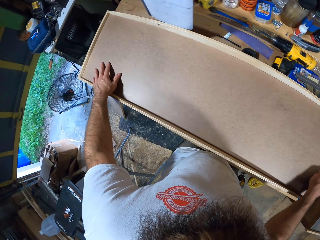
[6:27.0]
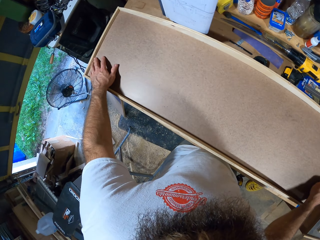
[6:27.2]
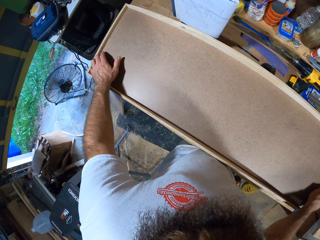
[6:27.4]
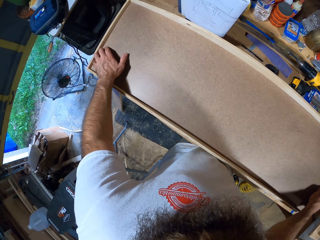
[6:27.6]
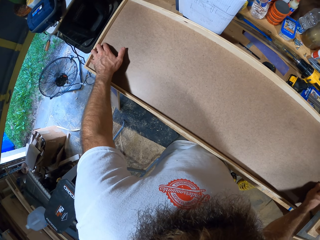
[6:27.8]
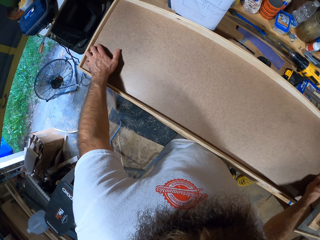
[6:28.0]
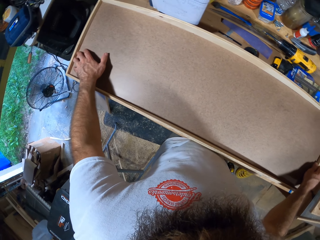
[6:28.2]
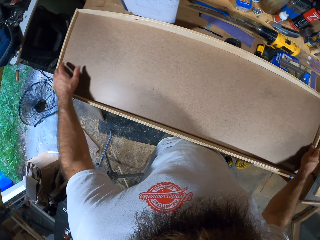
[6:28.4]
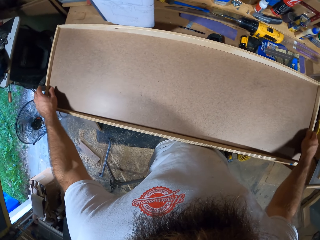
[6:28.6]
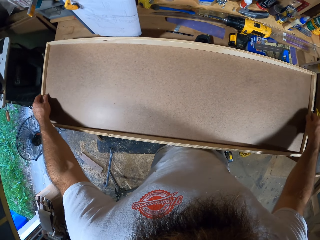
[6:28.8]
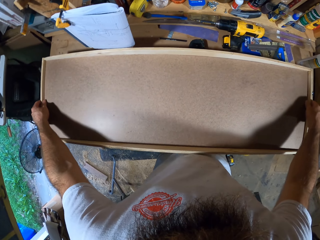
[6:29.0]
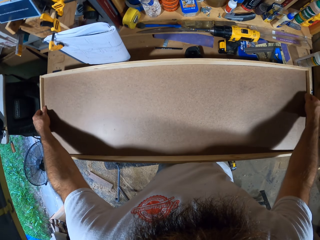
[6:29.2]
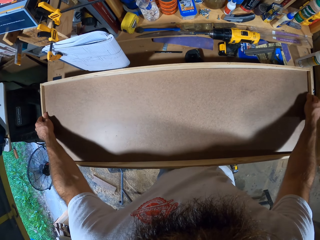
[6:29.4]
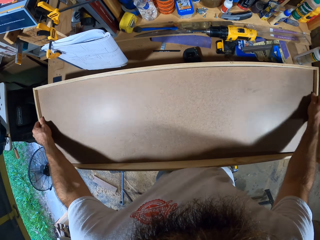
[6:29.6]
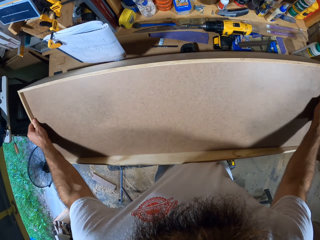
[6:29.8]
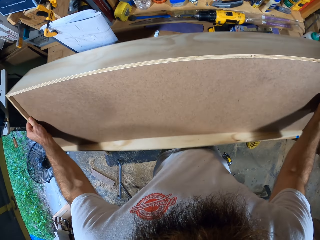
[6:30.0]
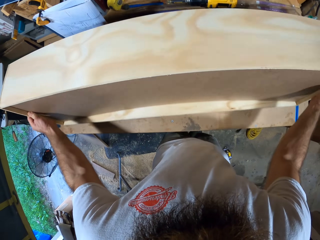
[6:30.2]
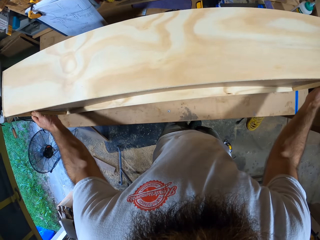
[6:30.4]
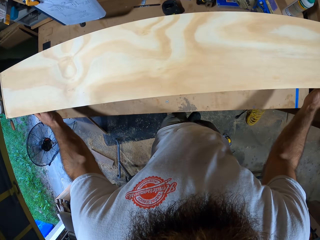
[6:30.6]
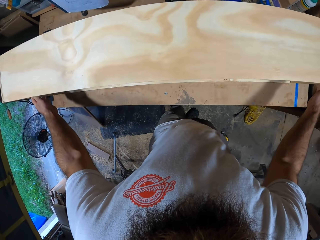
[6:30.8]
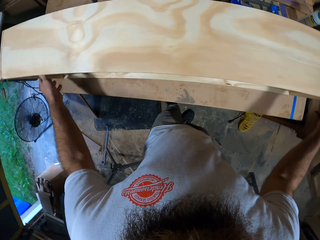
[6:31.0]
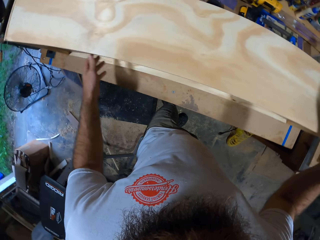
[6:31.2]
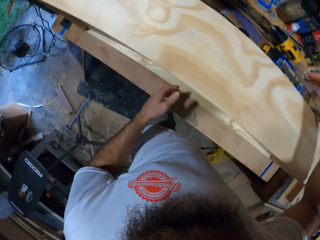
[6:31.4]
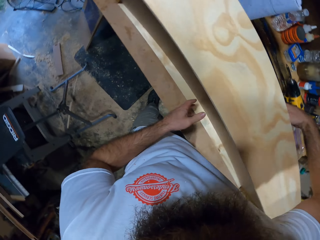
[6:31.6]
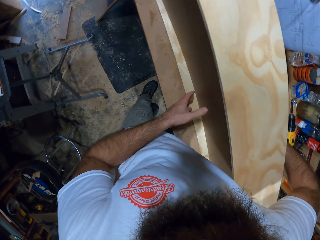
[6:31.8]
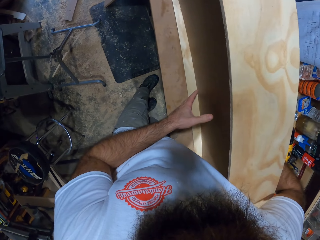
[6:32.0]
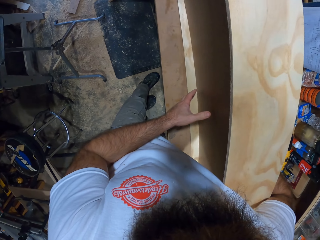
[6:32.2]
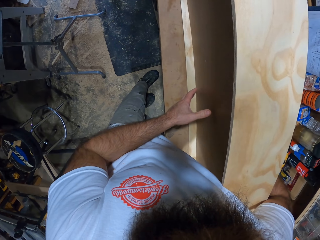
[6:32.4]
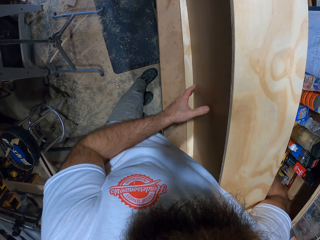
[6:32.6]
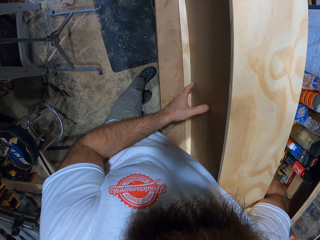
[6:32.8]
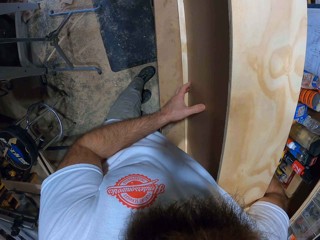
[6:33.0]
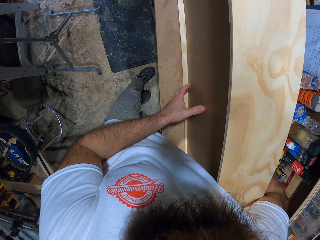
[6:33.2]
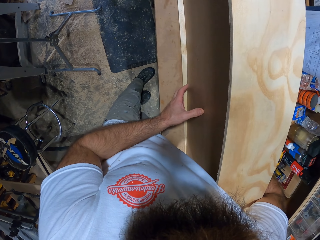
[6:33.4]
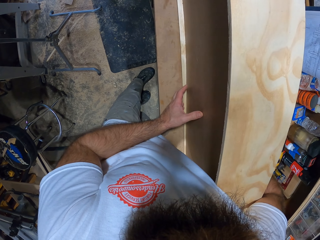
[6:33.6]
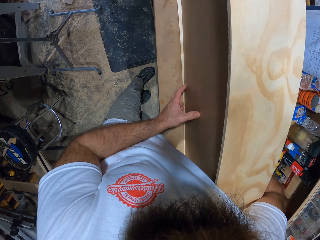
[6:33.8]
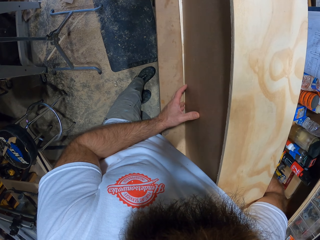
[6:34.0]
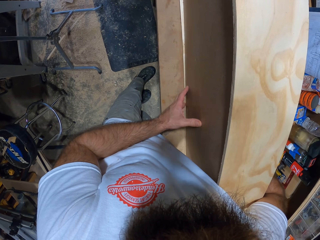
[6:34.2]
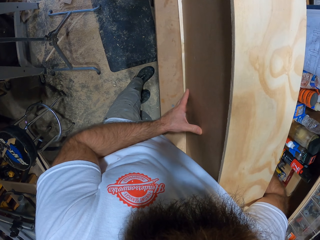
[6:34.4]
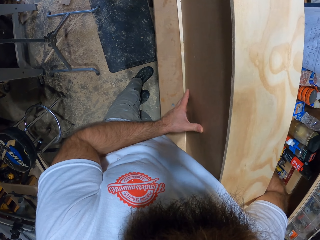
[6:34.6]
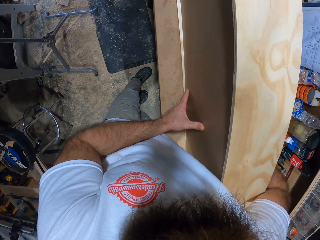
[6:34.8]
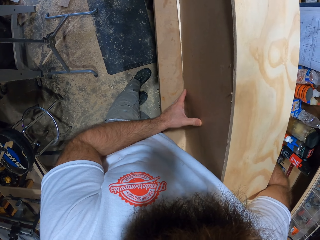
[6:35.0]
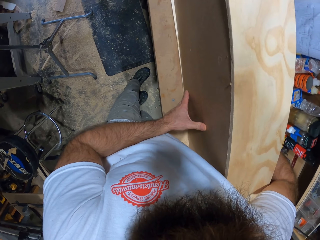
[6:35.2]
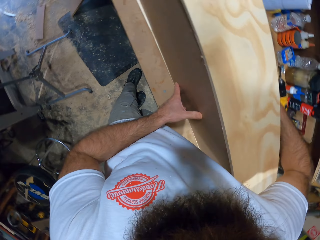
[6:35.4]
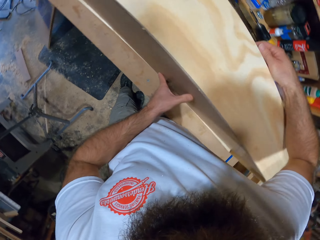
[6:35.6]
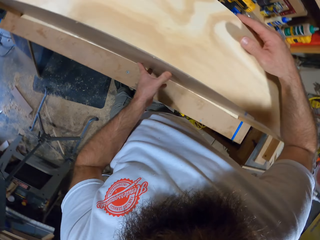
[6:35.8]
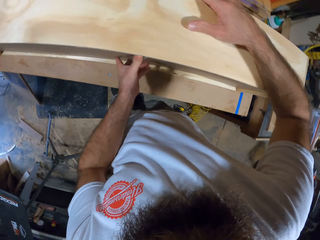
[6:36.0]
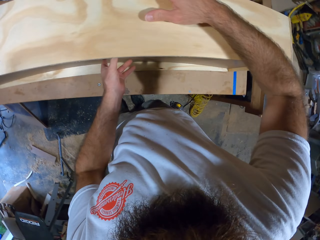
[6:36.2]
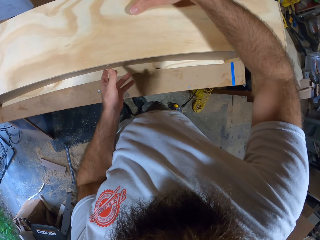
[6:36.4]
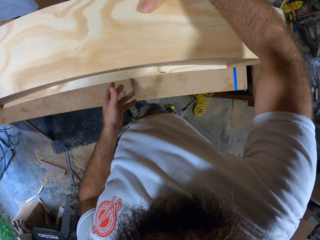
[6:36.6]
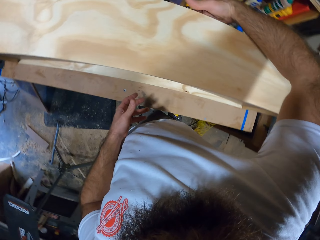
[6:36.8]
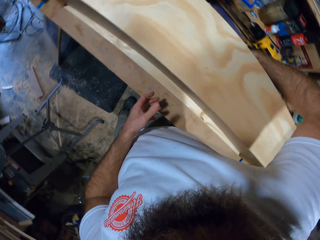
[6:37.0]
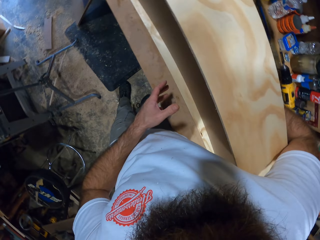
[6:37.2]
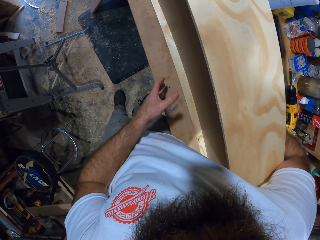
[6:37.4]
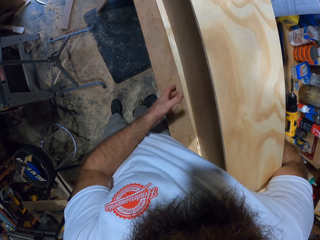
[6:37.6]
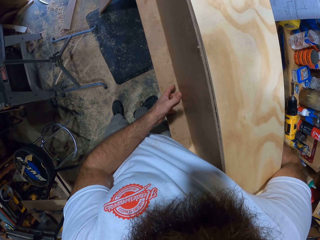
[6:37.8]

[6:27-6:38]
The camera wearer places the wooden box on its side with both hands. He turns the wooden box with both hands. He pushes the plywood board off the wooden box with his right hand and supports the plywood board with his left hand. He adjusts the wooden board.

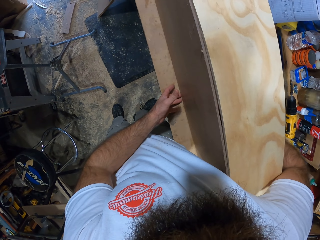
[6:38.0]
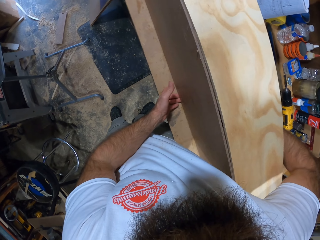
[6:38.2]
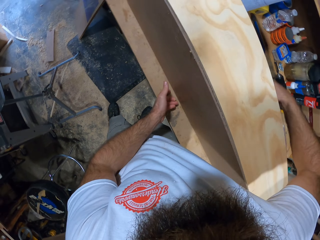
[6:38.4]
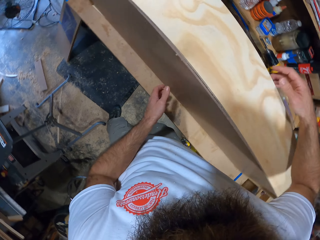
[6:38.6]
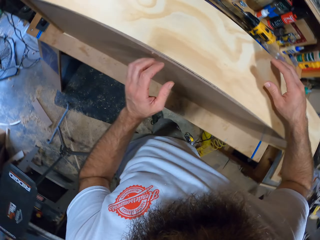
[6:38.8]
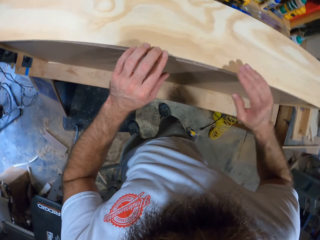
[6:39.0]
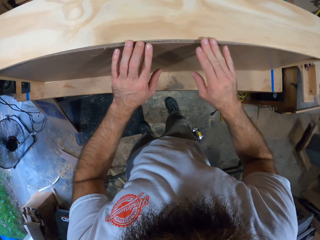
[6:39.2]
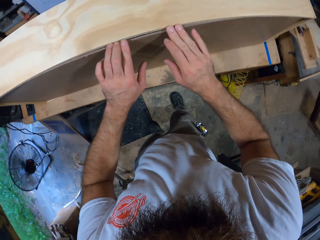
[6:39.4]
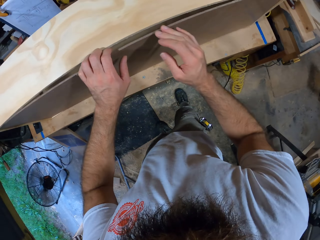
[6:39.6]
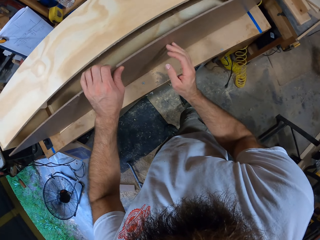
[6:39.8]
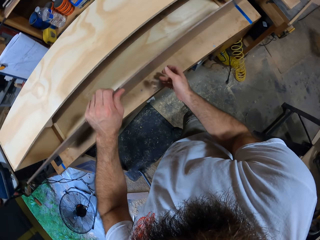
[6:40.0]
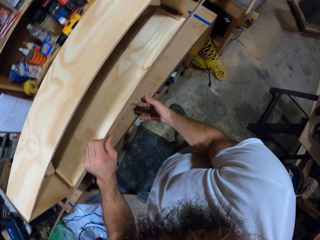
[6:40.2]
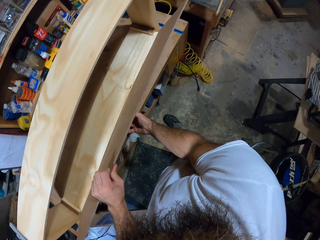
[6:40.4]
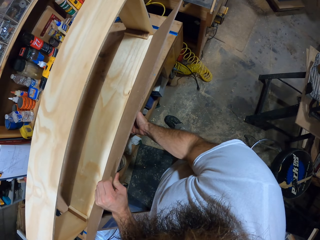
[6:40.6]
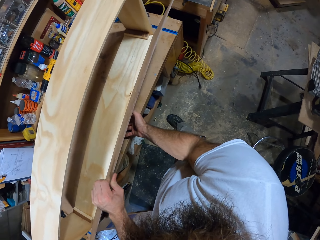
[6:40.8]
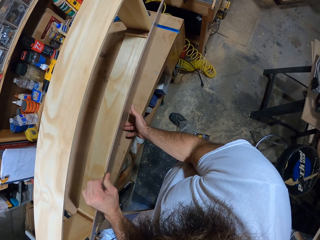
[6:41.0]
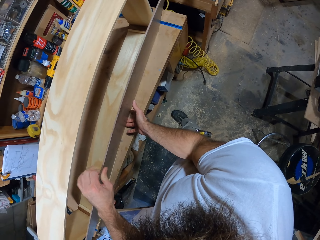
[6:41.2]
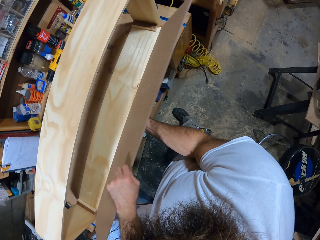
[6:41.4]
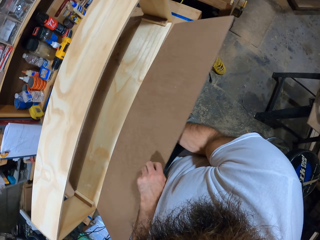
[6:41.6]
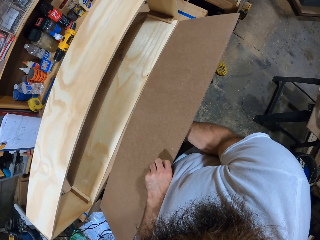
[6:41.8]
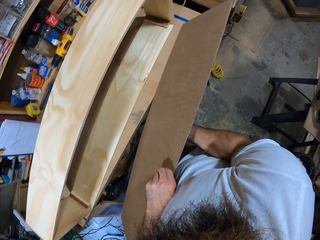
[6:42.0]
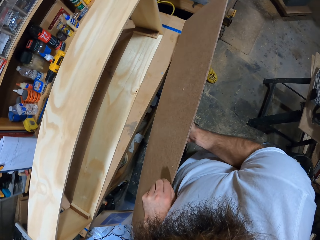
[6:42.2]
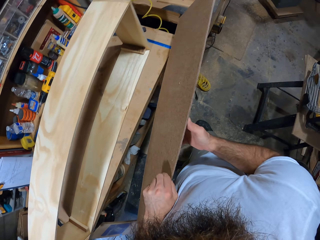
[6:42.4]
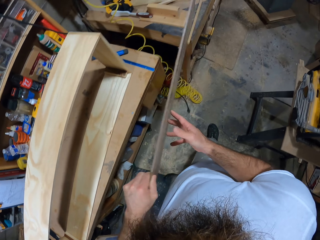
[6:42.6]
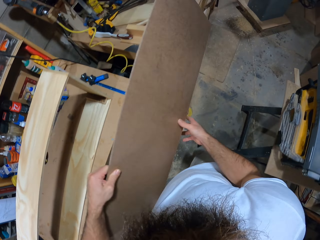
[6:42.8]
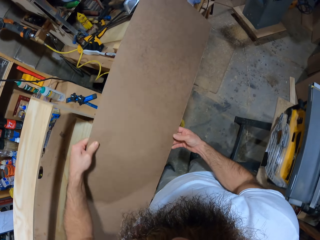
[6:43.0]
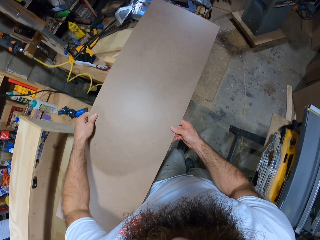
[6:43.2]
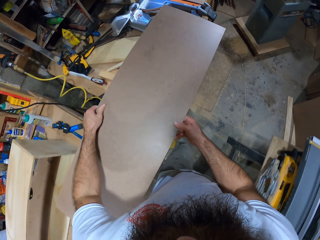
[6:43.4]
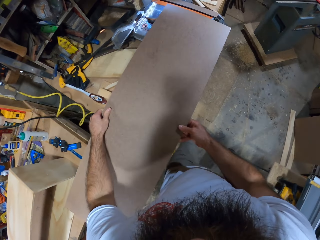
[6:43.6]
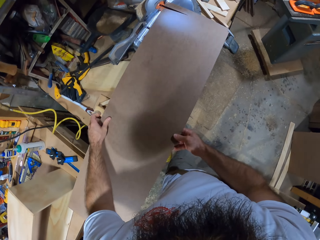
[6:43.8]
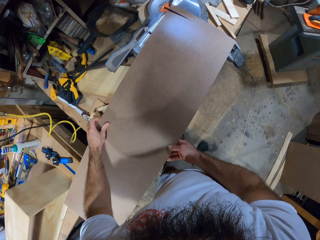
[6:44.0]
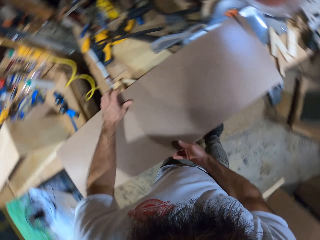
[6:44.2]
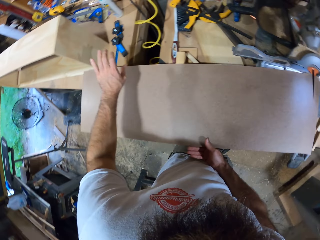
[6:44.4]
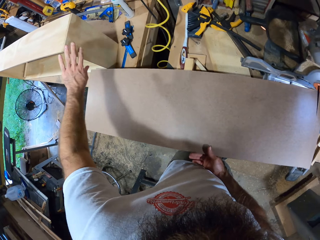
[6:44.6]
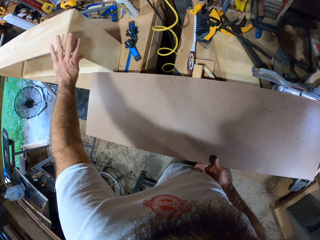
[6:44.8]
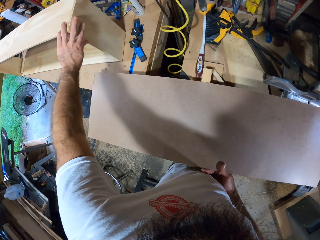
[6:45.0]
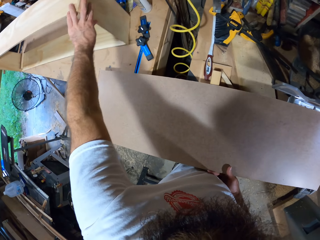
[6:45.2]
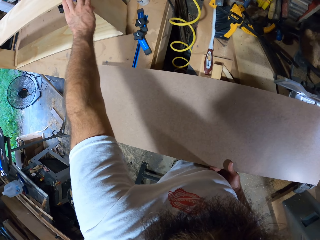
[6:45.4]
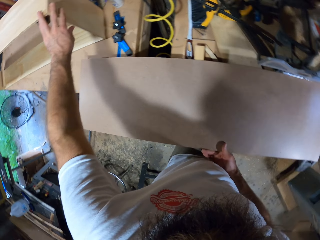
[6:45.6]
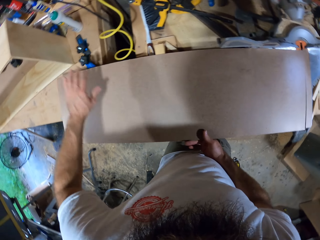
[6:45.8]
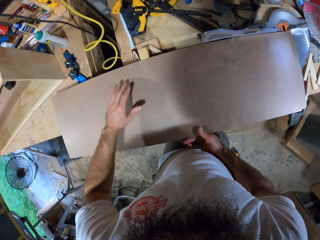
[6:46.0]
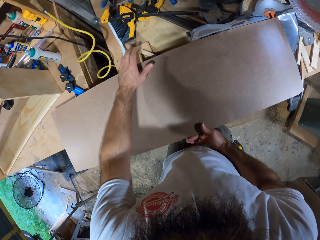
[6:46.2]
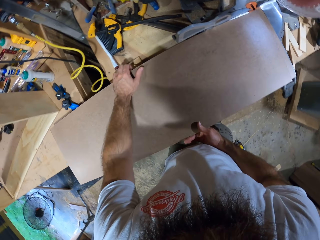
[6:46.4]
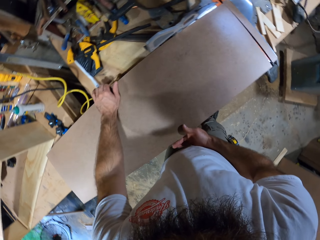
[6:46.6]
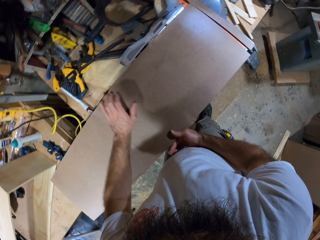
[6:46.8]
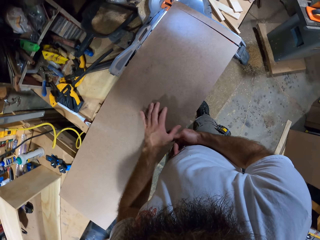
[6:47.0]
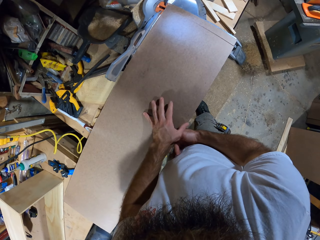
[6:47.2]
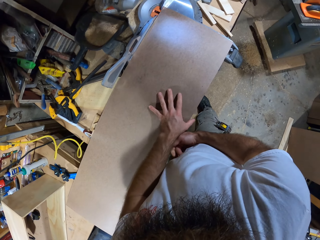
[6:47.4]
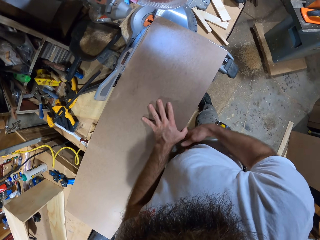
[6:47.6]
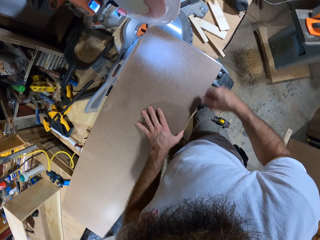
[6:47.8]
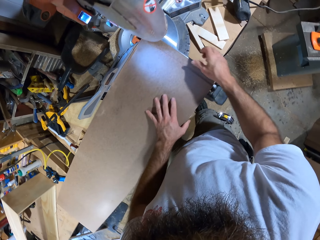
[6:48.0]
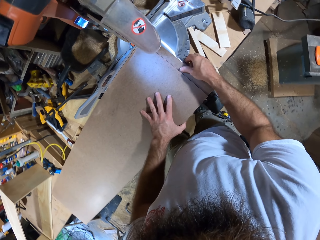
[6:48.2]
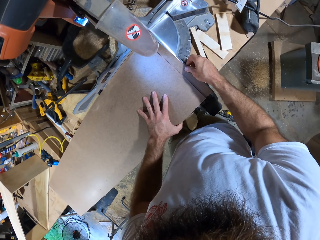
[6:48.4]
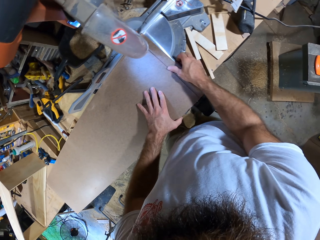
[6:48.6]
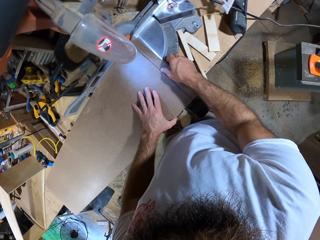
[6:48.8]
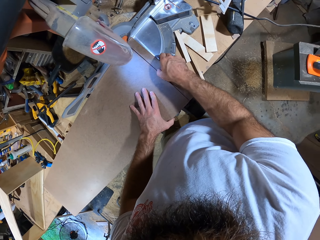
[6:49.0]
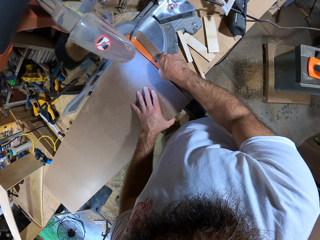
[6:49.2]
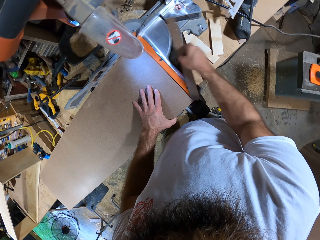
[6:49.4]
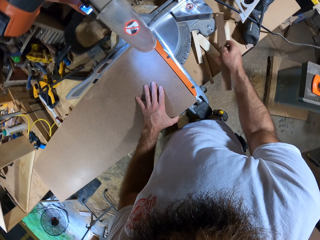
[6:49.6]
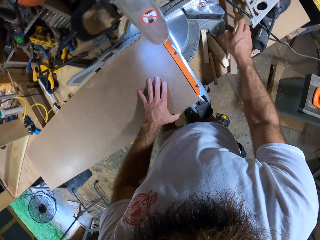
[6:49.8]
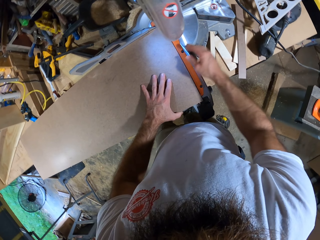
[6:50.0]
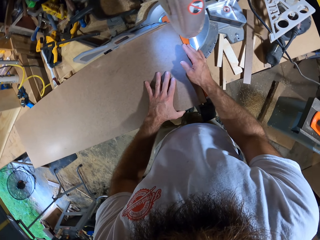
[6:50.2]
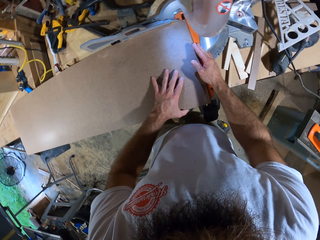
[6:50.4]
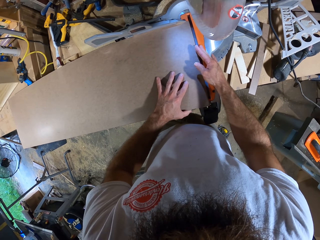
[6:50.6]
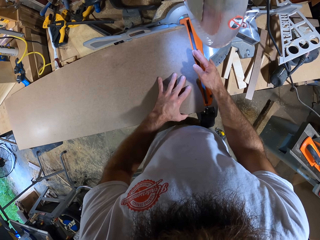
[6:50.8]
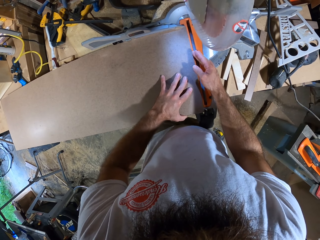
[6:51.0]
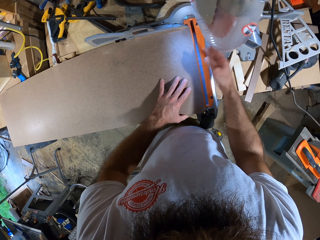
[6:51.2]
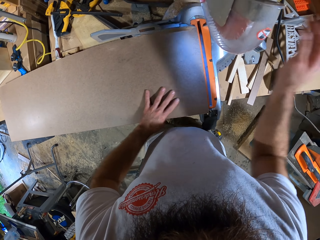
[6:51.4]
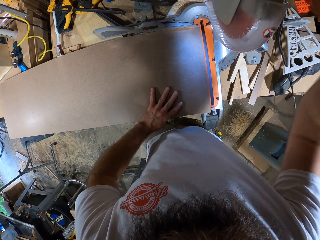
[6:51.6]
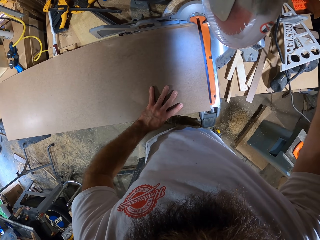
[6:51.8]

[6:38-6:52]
The camera wearer pulls the plywood board from the wooden box with both hands. He carries the plywood board with both hands. He places the plywood board on a table or marble cutter with both hands. He pushes the wooden box on the table with his left hand. He adjusts the wooden box. He pulls off a part of the plywood board from the machine with his right hand. He places the part of the plywood board on the table with his right hand.
